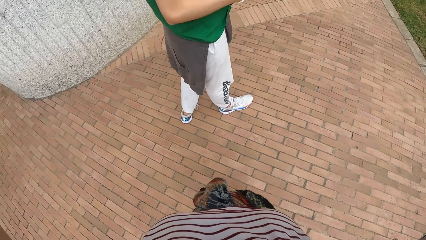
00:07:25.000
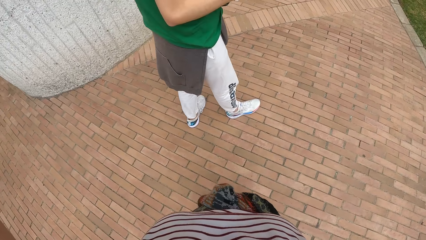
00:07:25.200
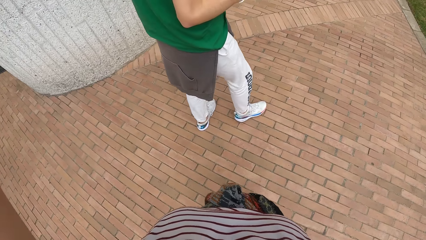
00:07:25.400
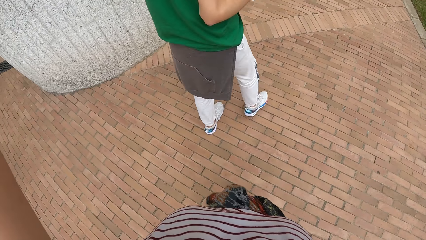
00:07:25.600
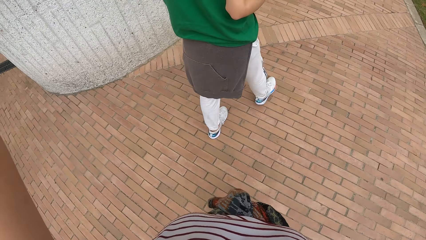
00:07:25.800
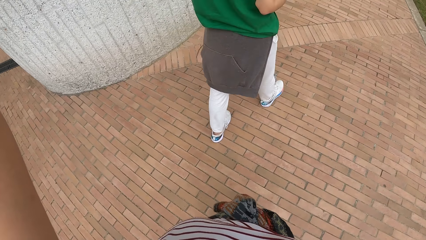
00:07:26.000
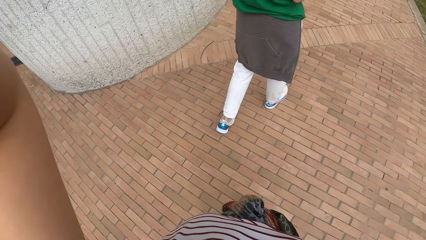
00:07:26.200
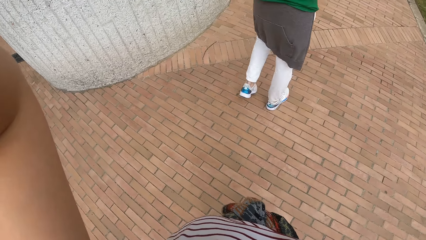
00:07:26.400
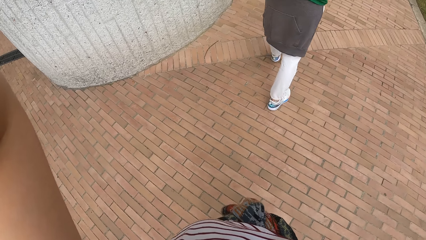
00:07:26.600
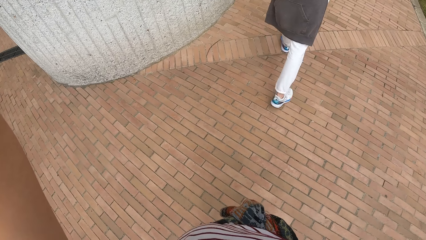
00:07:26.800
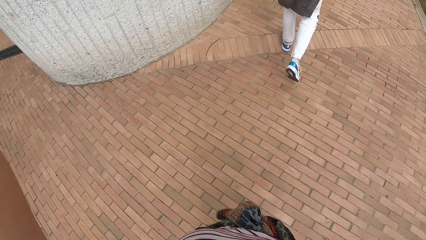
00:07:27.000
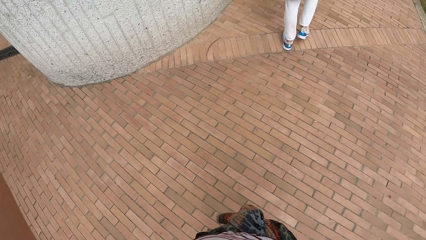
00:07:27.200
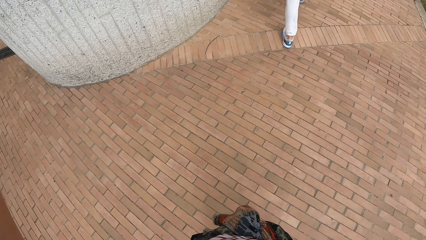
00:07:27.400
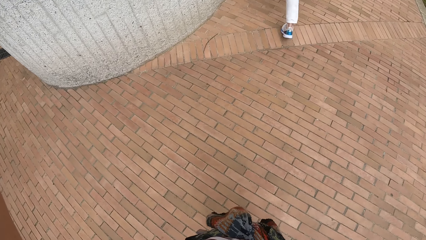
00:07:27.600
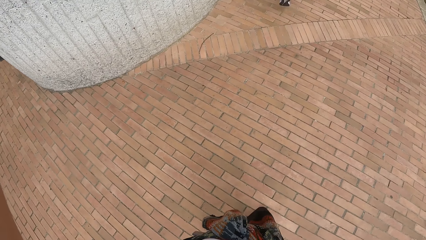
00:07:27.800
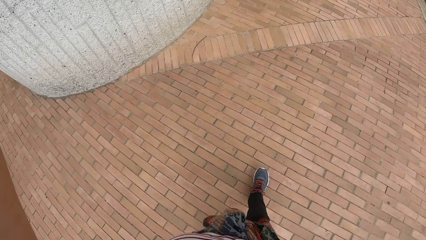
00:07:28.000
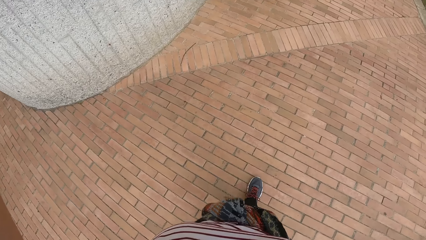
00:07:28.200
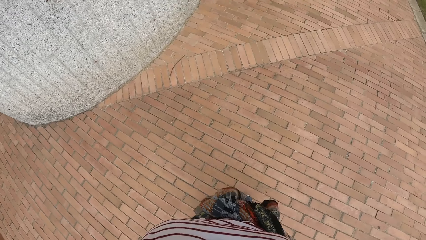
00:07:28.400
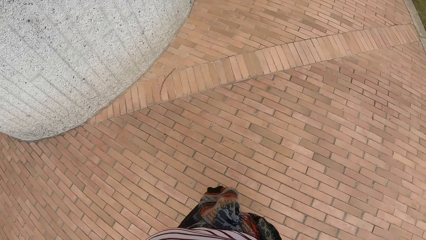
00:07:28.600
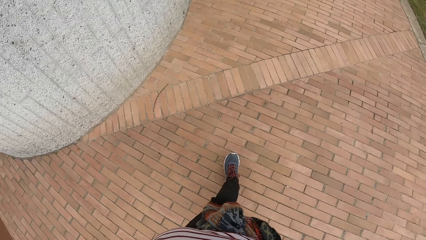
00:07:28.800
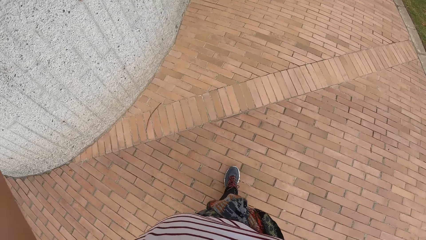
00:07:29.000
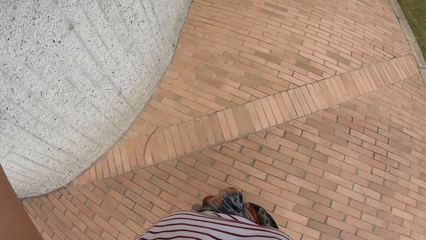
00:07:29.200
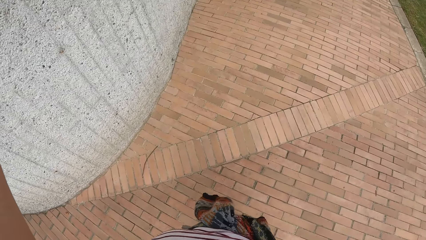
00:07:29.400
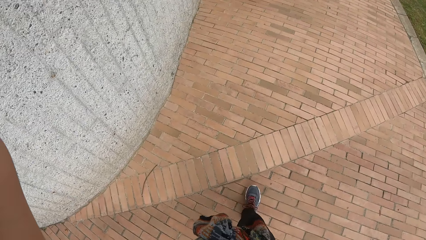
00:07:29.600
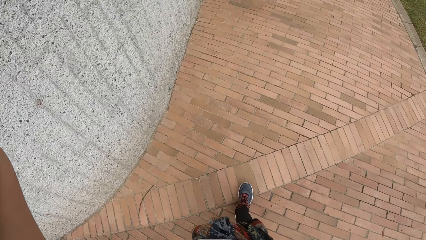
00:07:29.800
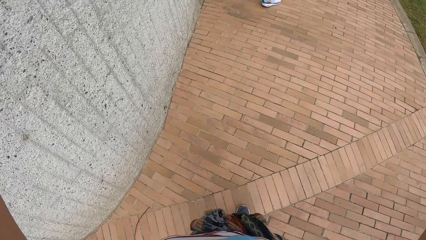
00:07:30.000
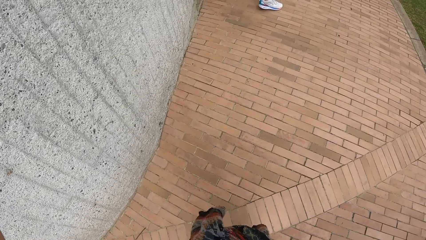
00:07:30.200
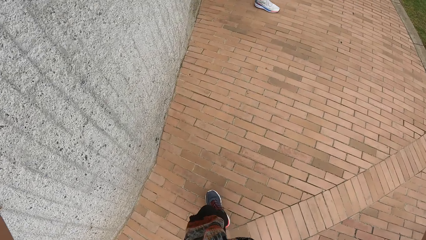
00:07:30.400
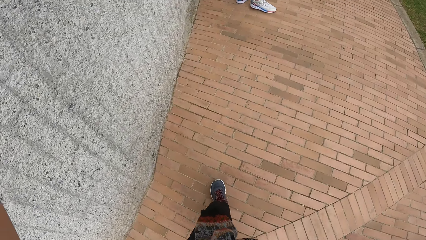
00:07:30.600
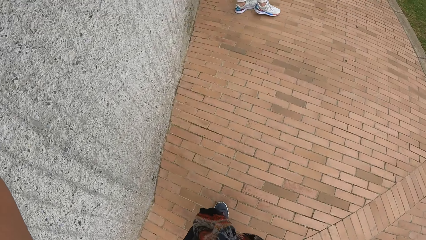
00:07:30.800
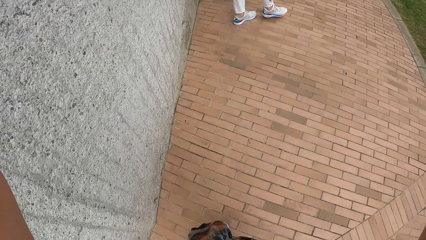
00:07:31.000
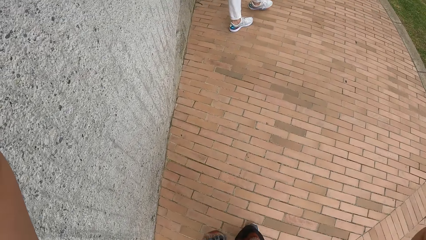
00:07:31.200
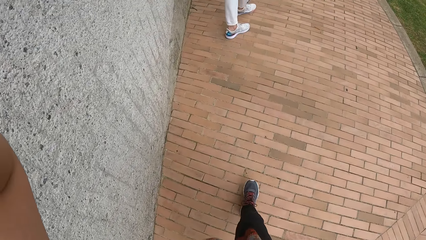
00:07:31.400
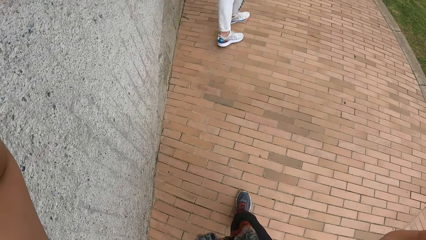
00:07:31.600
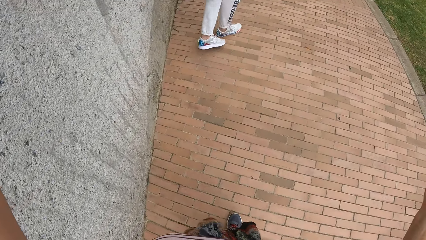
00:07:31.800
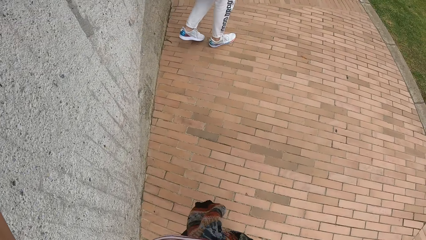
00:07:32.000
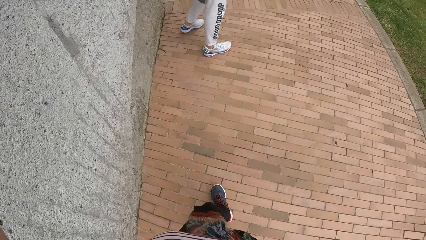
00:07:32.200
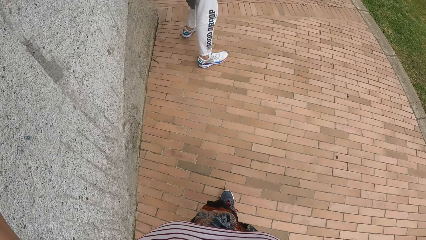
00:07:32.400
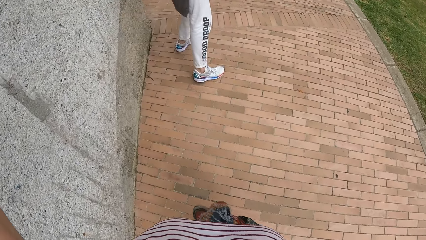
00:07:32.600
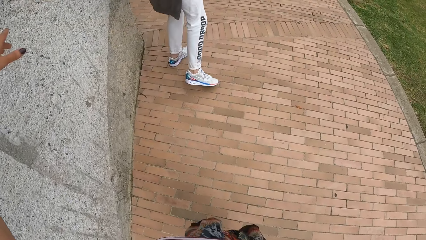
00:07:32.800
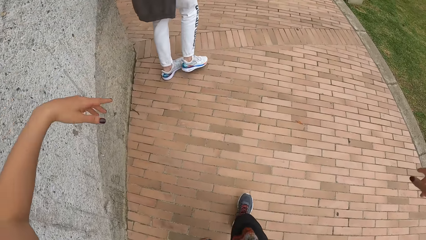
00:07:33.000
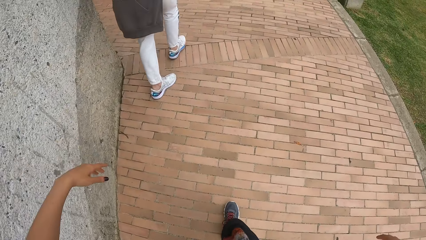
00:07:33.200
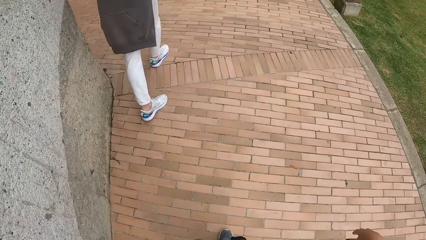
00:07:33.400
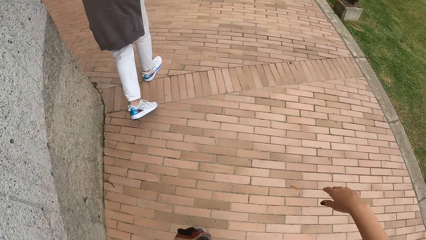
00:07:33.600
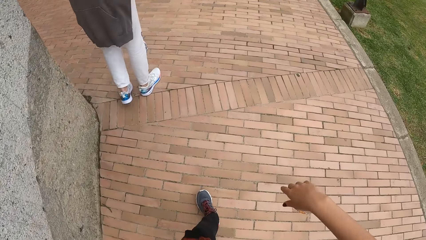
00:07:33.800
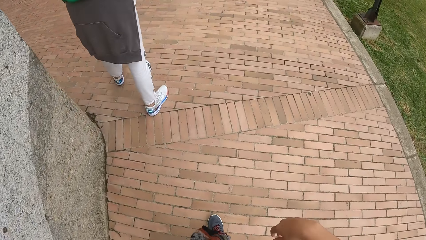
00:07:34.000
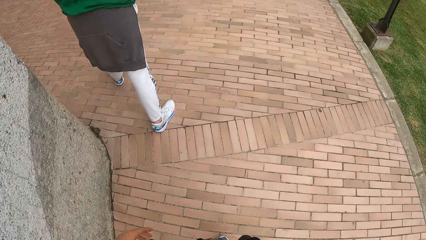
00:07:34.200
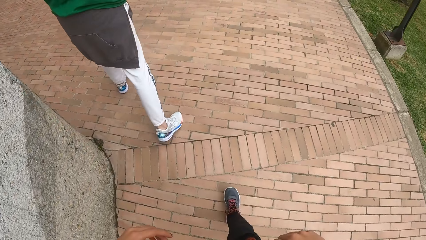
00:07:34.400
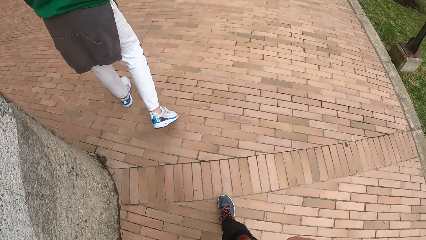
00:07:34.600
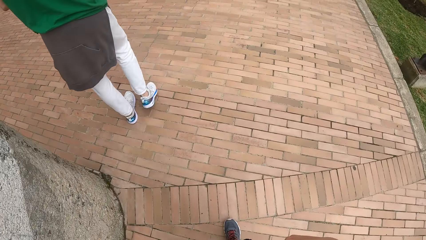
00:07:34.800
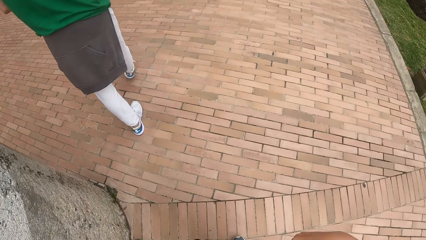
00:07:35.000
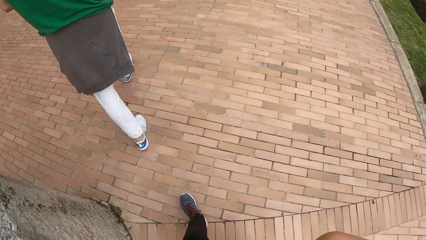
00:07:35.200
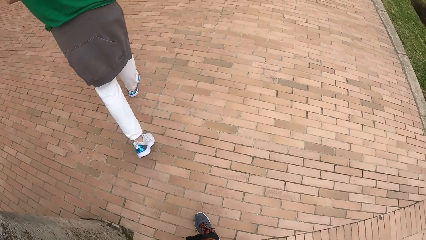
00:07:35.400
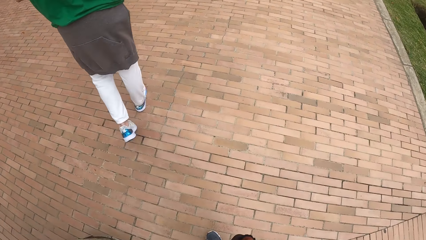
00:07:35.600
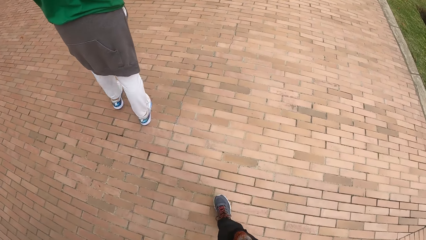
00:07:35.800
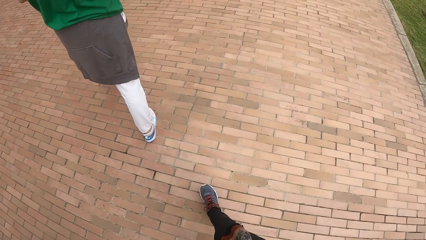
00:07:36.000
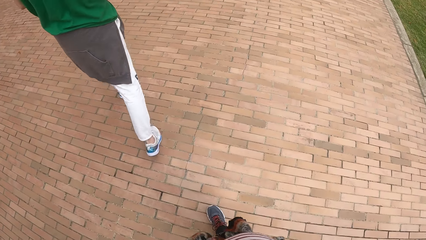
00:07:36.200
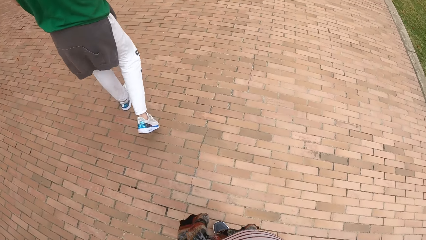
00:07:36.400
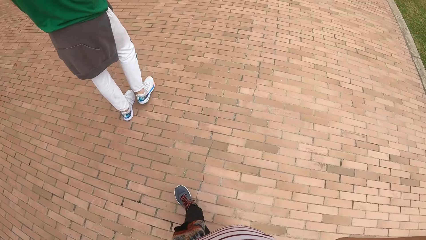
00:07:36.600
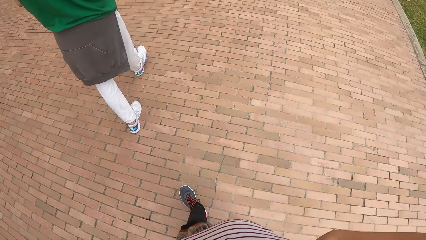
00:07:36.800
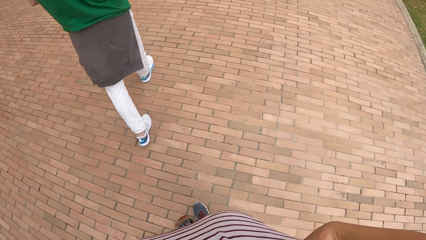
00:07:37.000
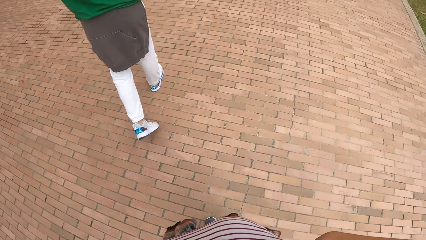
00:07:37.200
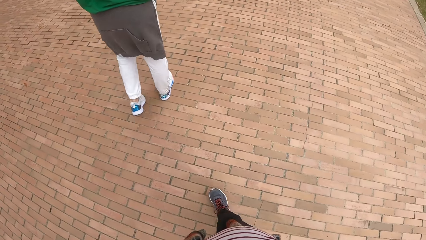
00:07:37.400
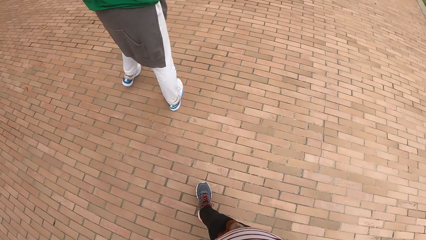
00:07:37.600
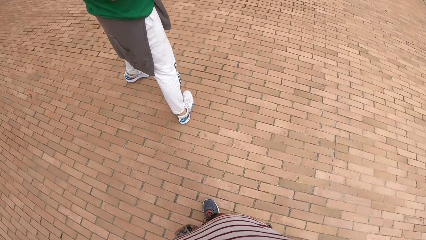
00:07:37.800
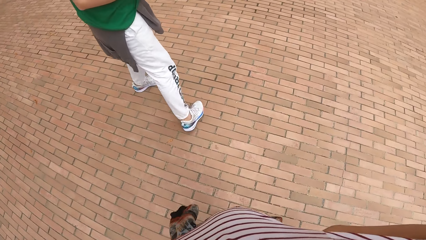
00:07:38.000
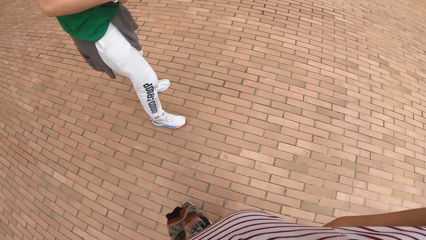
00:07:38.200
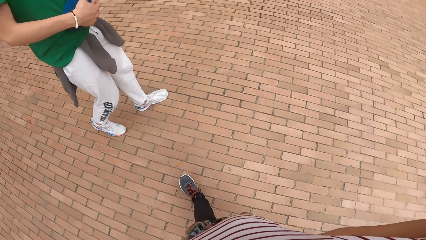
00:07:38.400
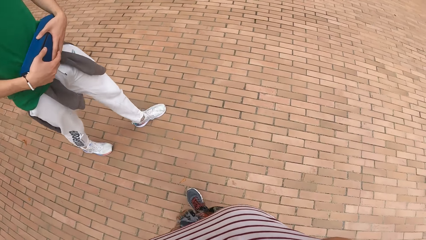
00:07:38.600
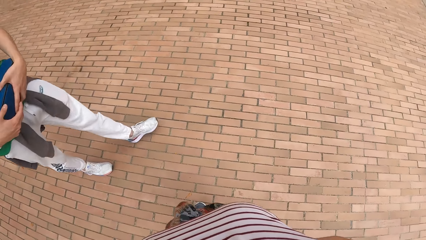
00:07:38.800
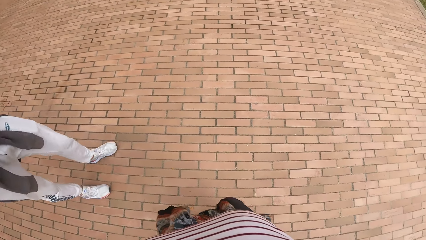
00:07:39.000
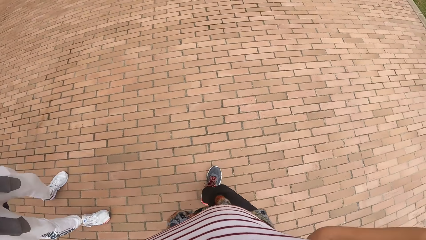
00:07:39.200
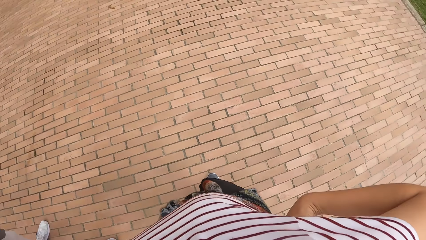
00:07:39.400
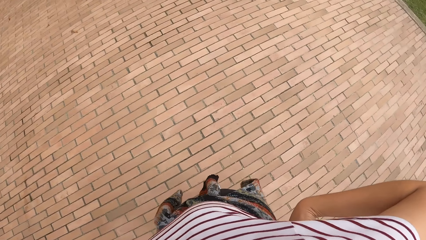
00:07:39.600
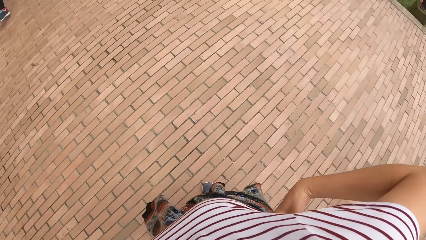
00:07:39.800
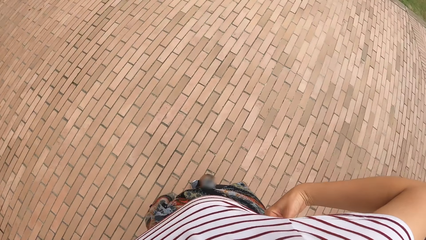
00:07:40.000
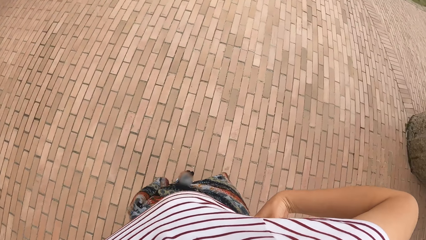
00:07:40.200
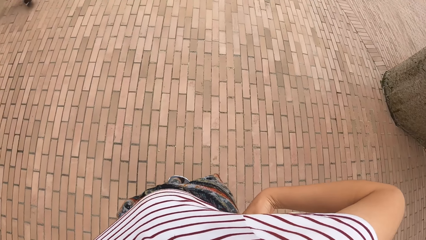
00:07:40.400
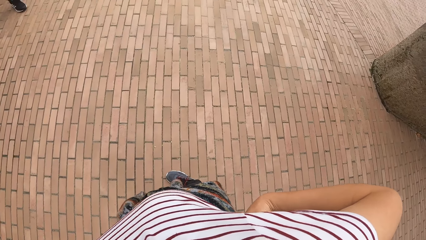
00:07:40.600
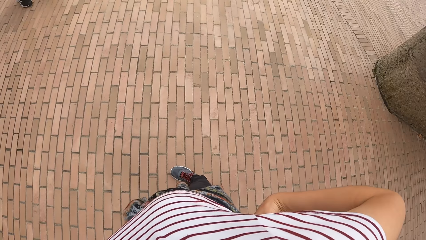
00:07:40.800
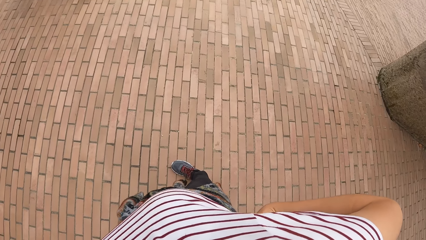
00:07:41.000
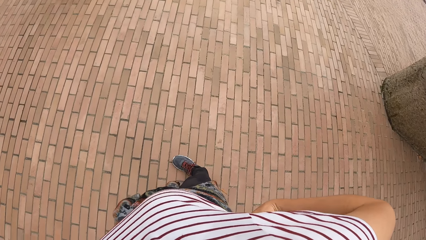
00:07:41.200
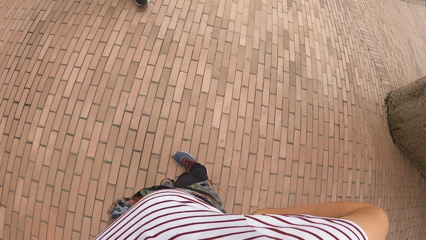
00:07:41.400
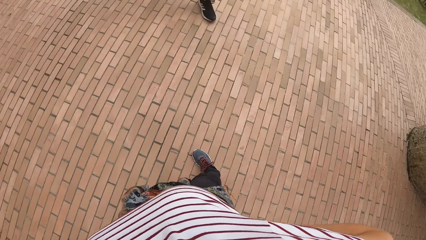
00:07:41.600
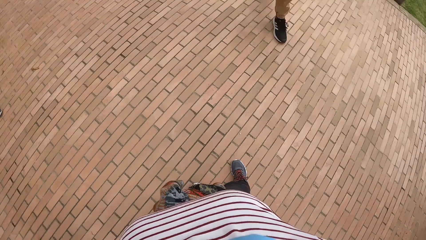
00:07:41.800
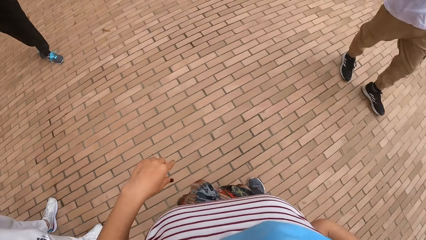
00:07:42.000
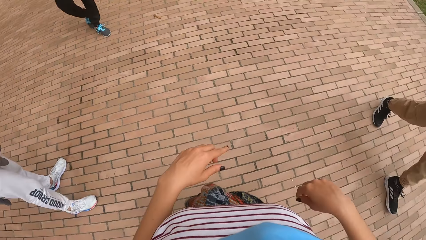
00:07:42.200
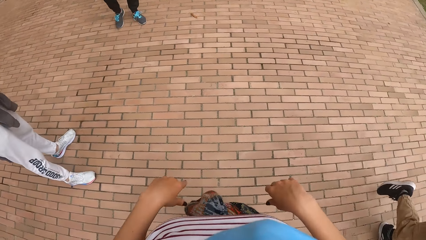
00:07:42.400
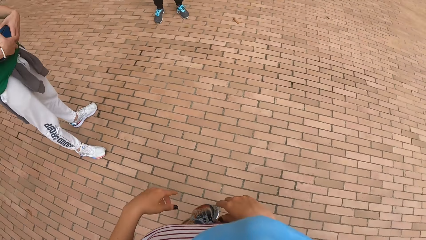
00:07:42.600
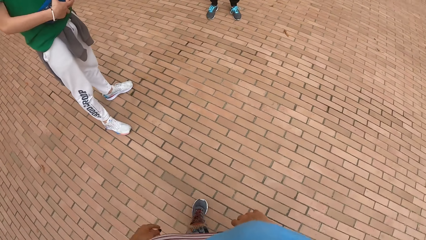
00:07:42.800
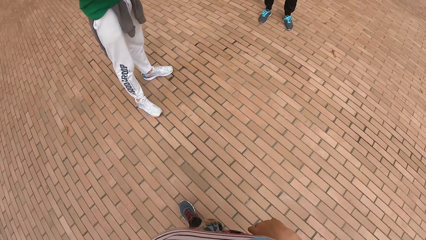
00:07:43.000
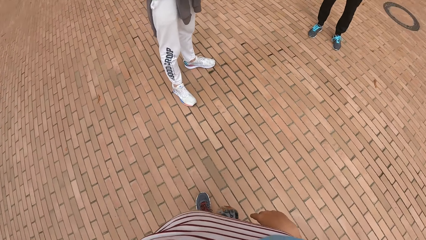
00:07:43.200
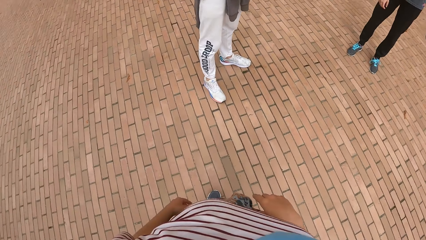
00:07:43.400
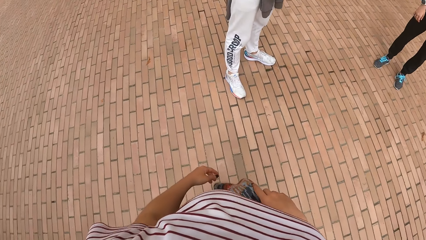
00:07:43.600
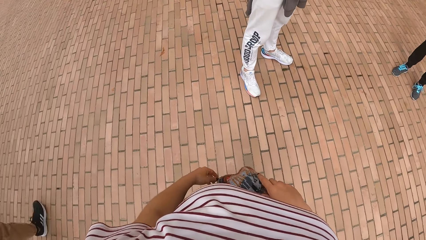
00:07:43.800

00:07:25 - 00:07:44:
The camera wearer walks. They adjust the camera. The man walks towards an open space in a building. The camera wearer walks towards the open space in the building. They look around.
